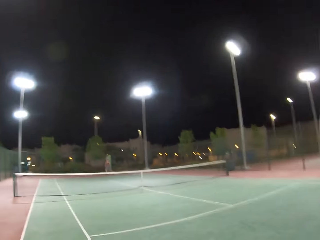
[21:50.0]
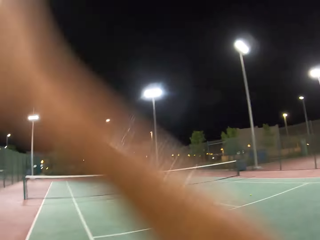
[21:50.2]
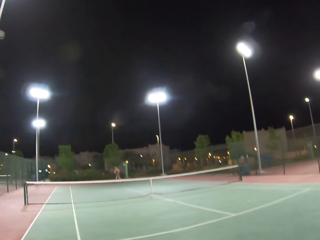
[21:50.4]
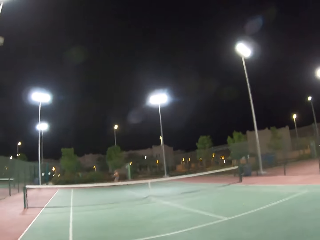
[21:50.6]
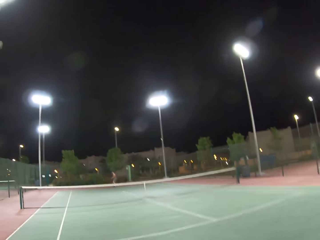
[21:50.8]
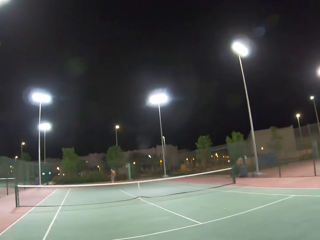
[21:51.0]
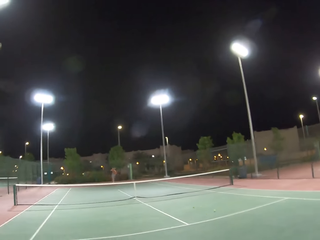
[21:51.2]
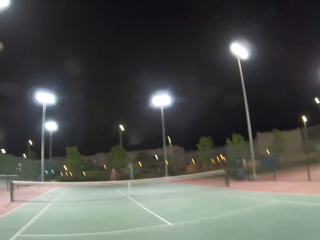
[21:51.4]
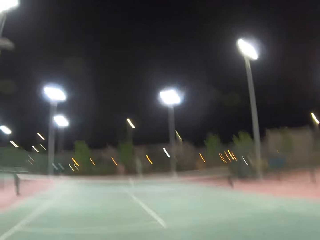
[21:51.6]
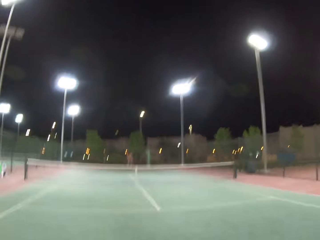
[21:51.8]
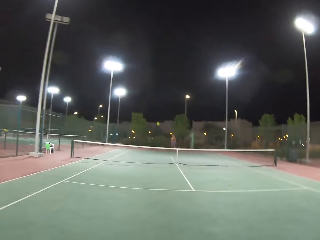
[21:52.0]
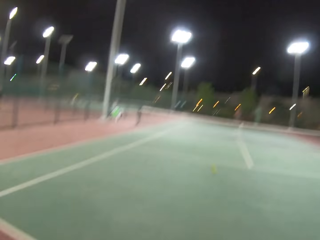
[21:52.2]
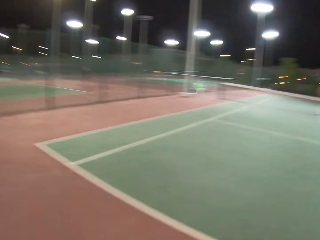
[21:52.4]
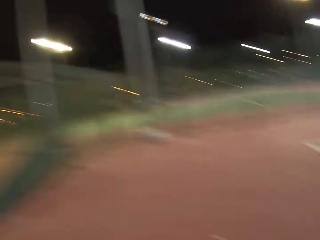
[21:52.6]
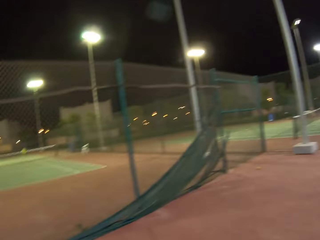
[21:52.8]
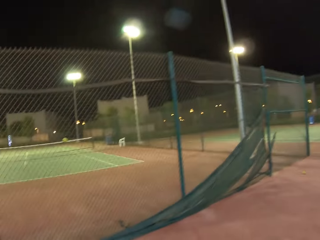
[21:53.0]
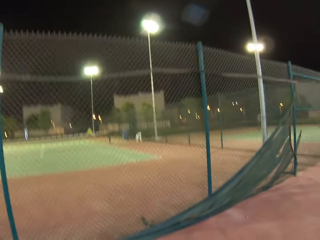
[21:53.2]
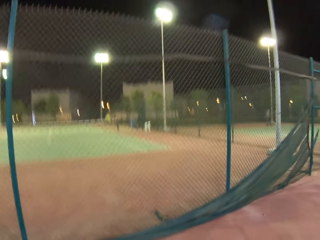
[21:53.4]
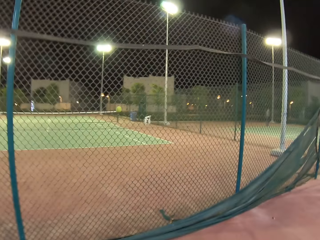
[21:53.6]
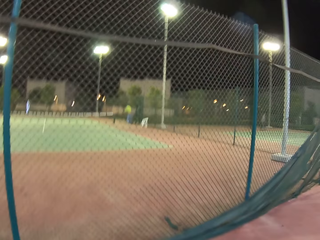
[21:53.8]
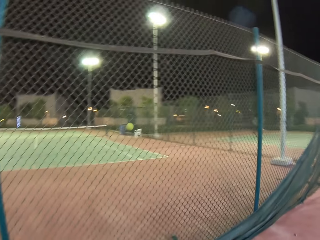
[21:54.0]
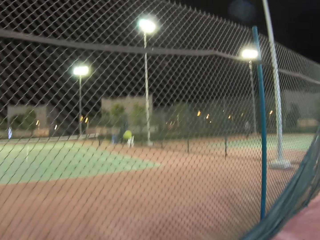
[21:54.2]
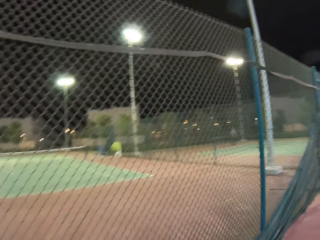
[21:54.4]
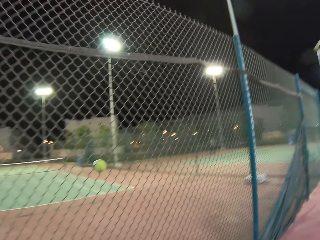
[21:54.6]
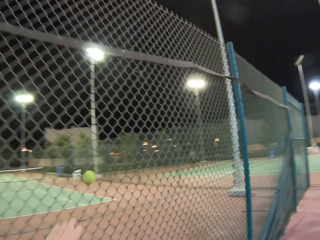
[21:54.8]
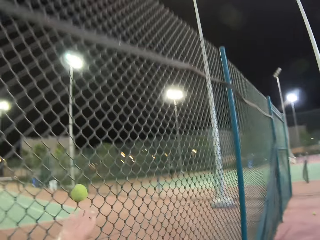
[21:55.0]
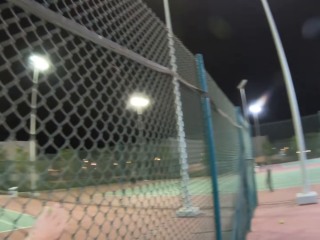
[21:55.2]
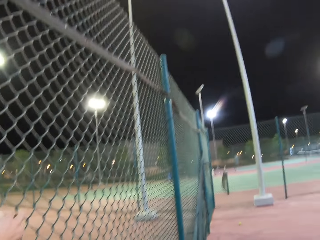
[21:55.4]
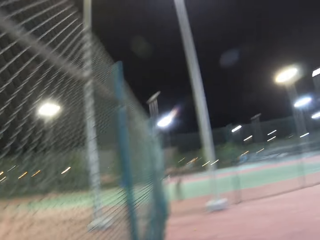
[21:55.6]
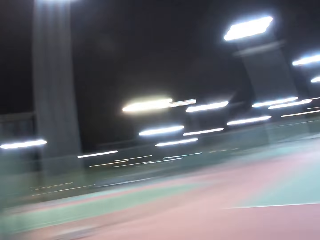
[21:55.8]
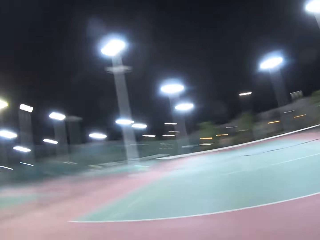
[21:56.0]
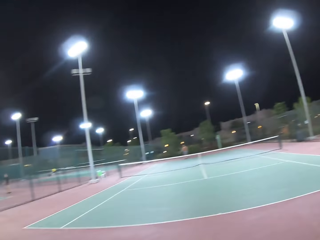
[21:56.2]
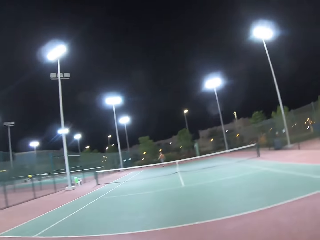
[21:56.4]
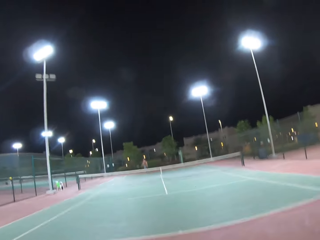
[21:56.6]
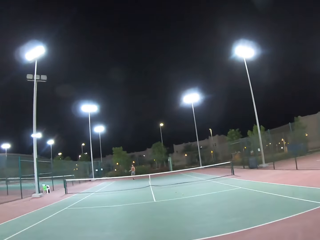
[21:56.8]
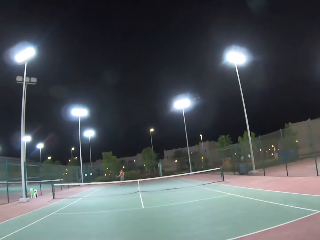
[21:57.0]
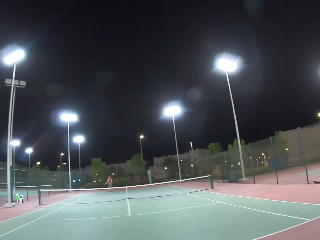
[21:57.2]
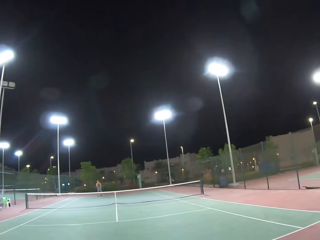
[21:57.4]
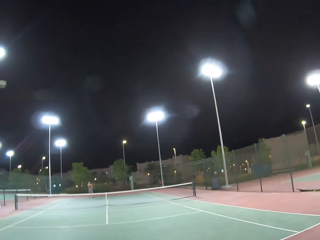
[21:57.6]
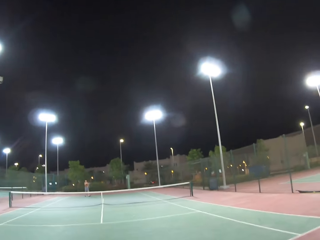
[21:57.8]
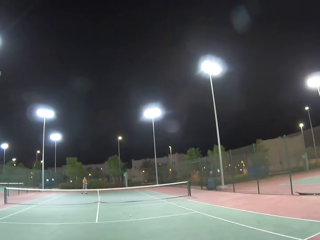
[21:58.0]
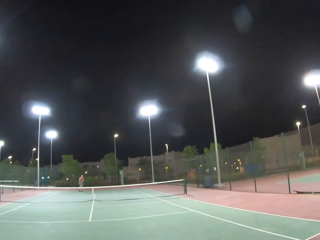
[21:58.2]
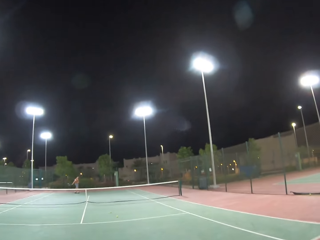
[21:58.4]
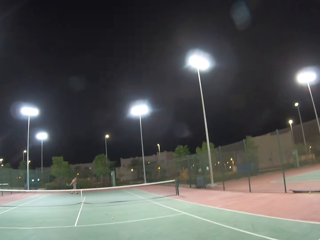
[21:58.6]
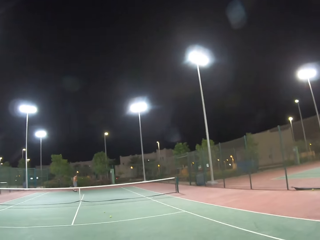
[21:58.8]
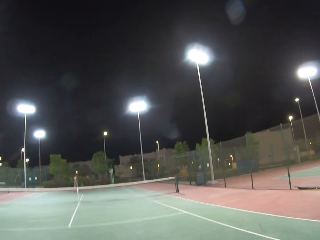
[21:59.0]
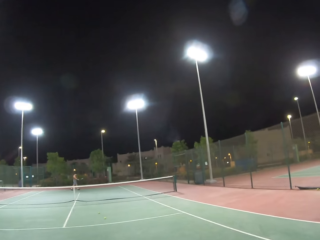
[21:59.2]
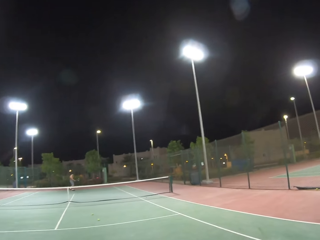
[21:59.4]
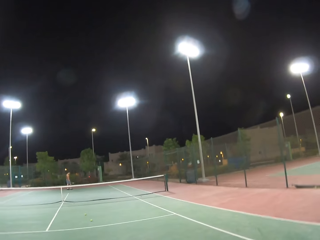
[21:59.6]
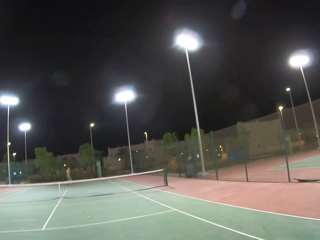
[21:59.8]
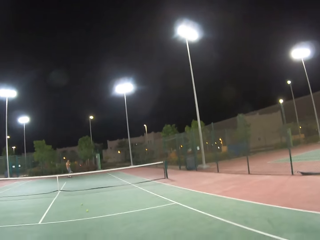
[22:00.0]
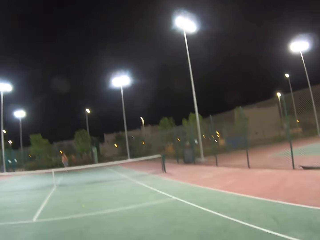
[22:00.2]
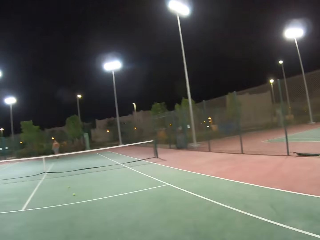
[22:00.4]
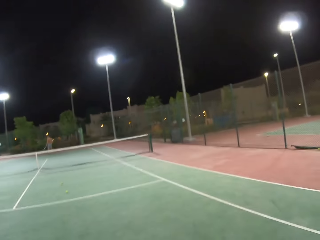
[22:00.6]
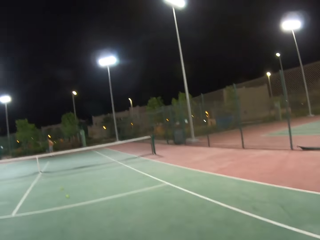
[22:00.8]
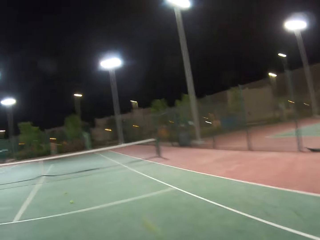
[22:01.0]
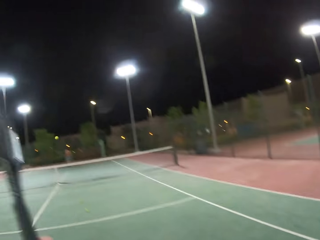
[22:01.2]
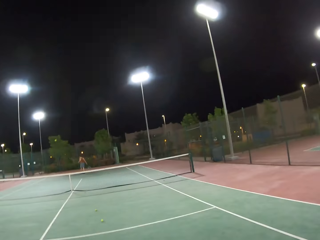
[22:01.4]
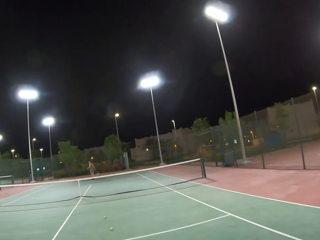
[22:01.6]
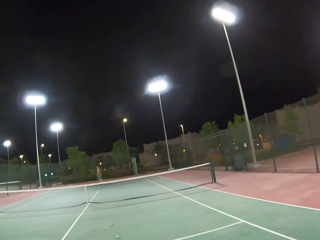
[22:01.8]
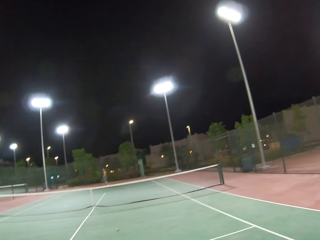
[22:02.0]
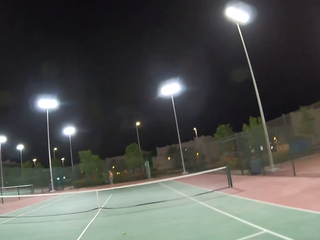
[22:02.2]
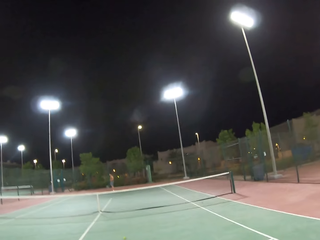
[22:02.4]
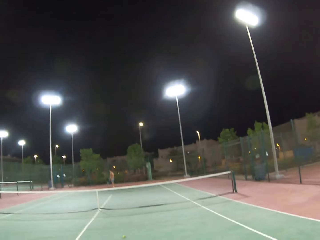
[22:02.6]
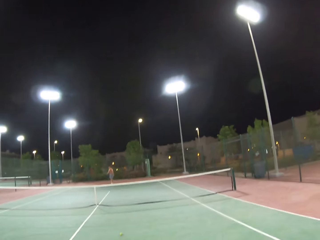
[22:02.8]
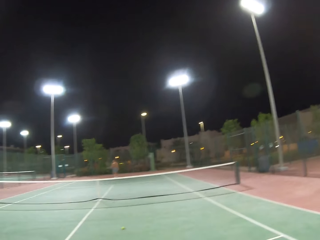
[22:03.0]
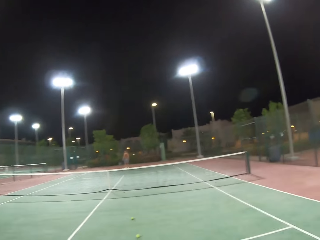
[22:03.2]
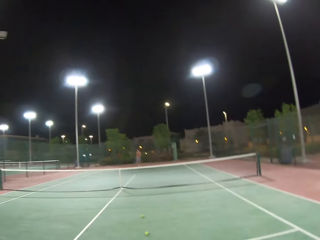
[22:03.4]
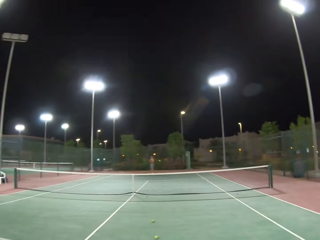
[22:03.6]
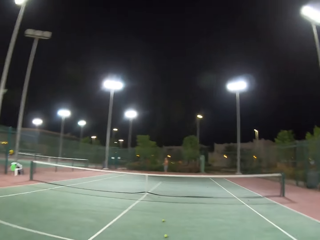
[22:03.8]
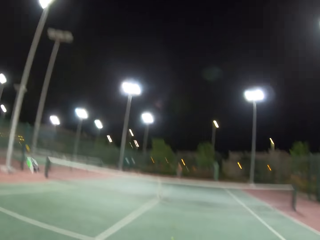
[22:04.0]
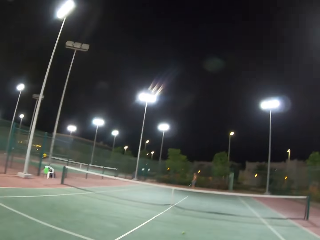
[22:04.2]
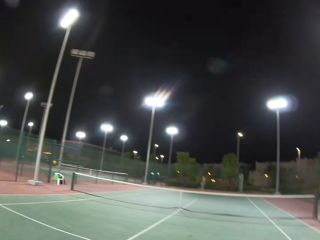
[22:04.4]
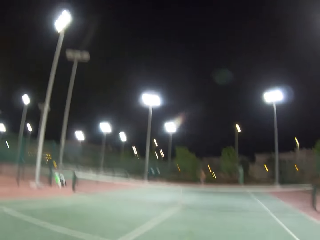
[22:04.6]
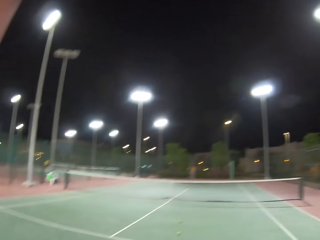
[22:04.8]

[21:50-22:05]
The camera wearer walks around the tennis court. They pick up the badminton from the wire mesh. They walk around the tennis court. A man walks around the tennis court. The camera wearer walks around the tennis court. They play the badminton with the man.

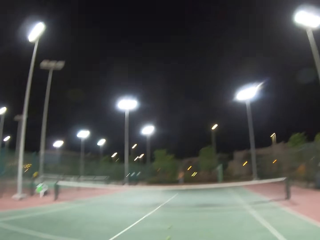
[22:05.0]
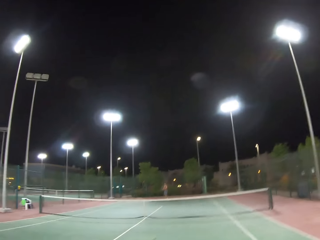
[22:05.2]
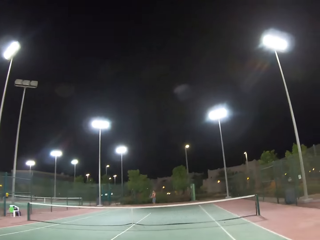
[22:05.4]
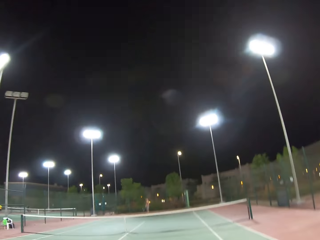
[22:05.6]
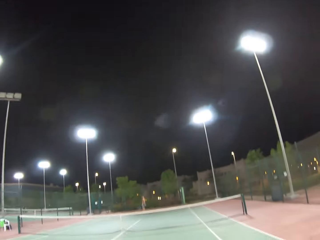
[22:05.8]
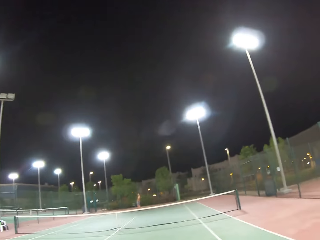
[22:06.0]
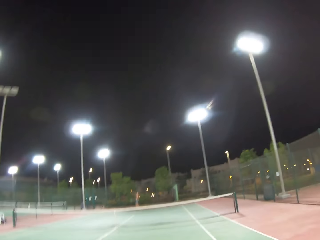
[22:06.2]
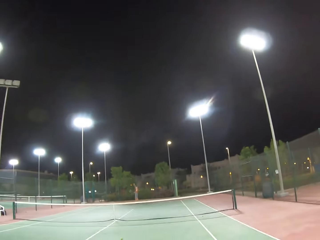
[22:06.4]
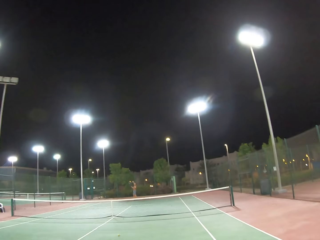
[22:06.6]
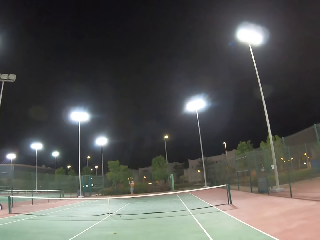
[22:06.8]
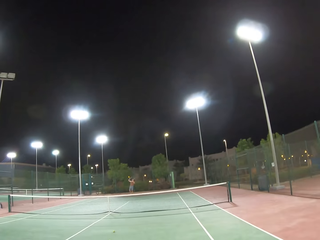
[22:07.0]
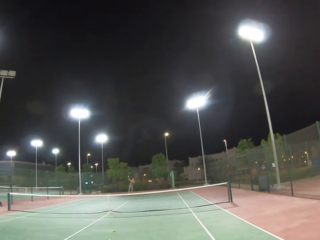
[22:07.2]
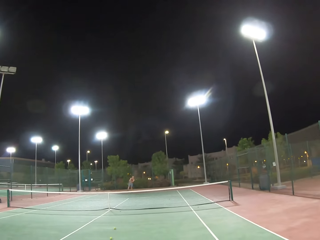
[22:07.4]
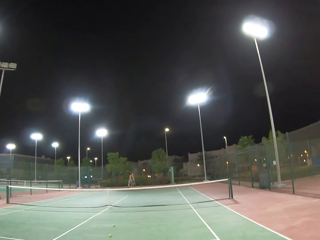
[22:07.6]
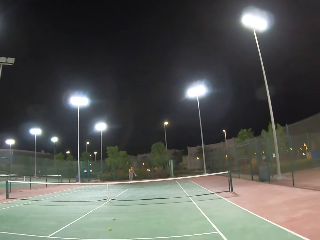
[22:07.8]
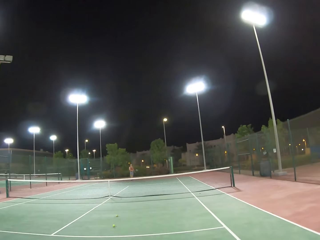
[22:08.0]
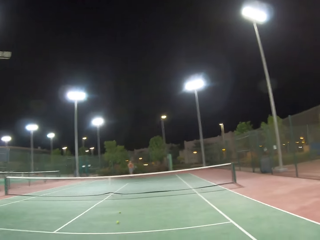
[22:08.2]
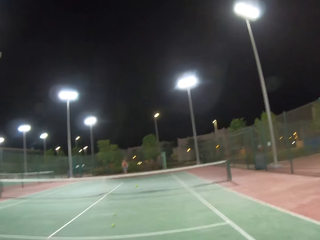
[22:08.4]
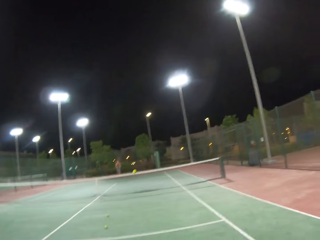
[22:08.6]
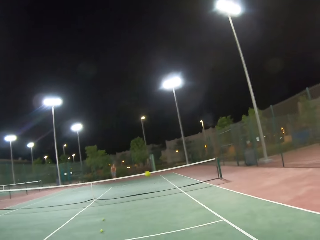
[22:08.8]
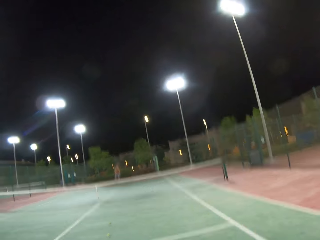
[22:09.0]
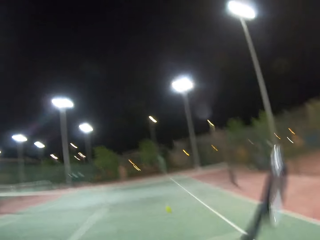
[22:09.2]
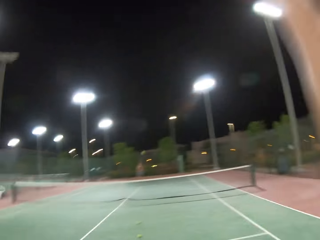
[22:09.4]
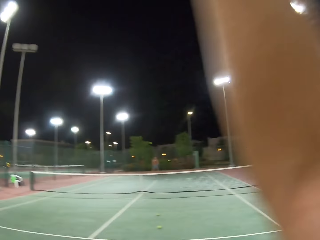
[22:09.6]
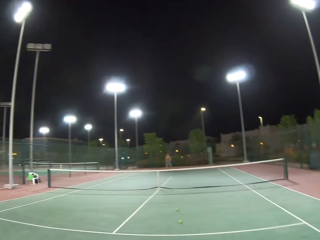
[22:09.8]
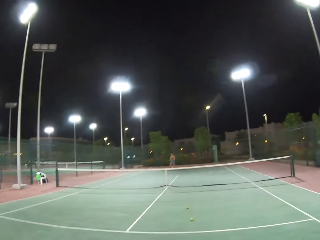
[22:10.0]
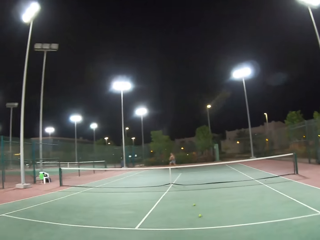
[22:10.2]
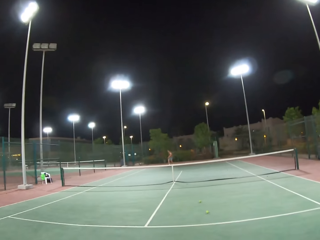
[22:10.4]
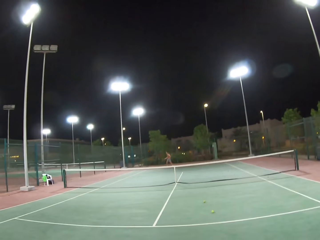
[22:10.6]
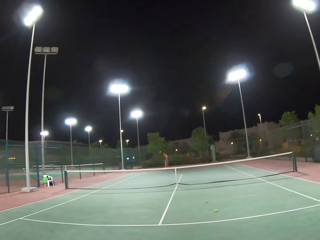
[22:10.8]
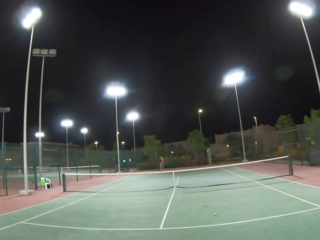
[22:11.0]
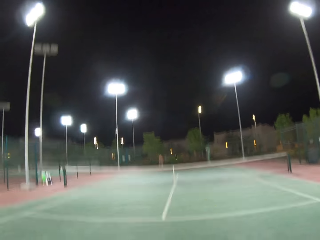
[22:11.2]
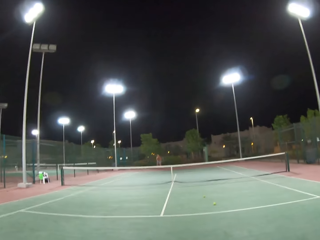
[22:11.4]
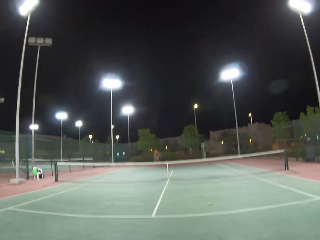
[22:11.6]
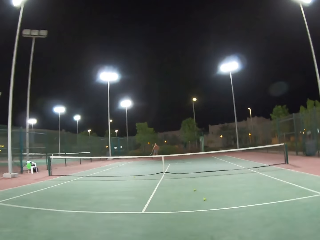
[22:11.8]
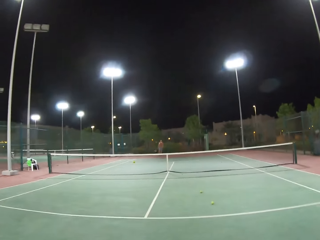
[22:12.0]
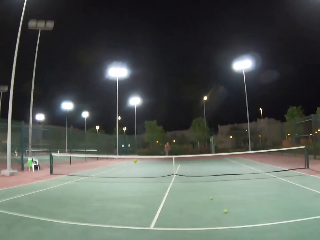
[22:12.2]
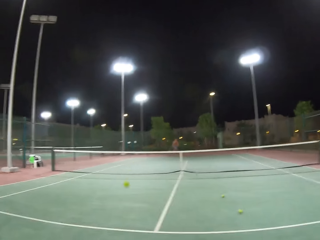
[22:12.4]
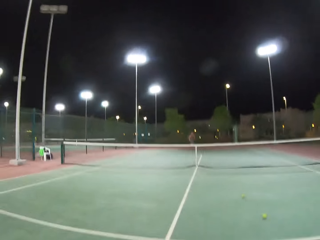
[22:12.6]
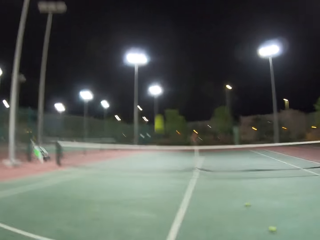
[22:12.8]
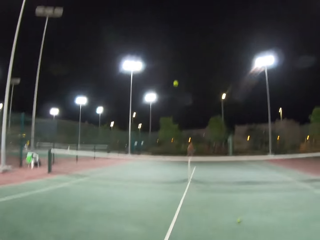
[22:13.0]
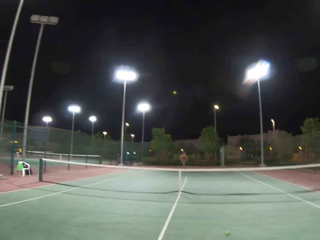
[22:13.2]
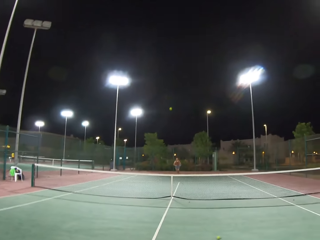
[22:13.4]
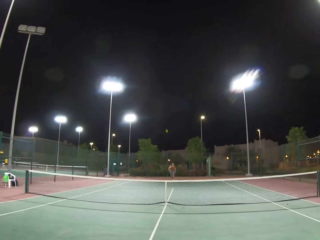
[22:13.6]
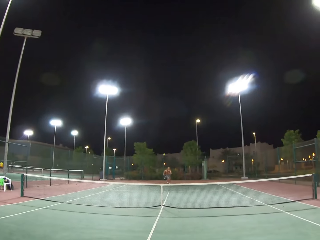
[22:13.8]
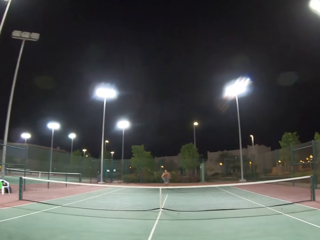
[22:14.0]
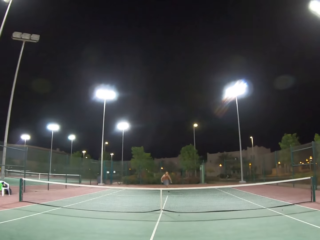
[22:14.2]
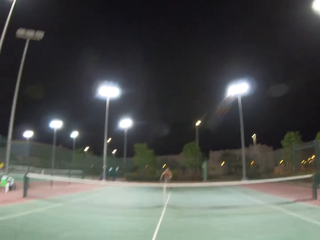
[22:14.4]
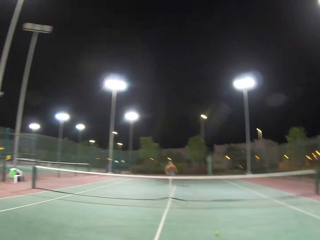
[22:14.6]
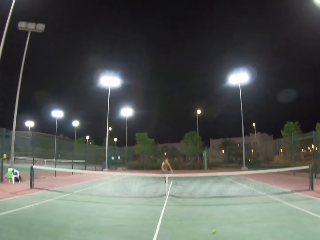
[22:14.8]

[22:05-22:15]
The camera wearer plays tennis with a man.
